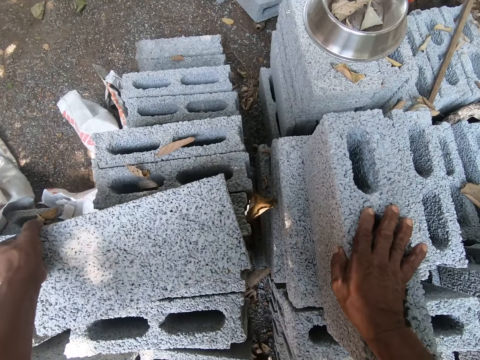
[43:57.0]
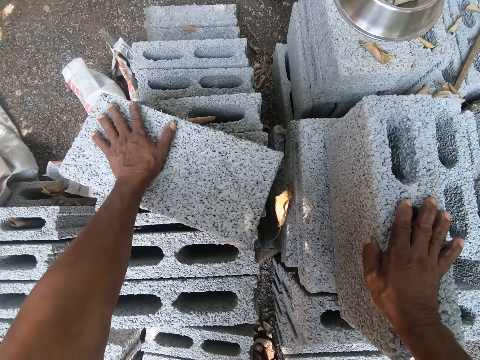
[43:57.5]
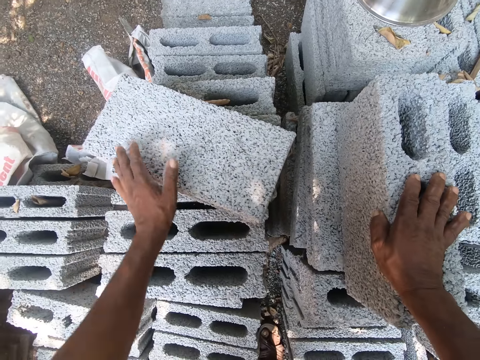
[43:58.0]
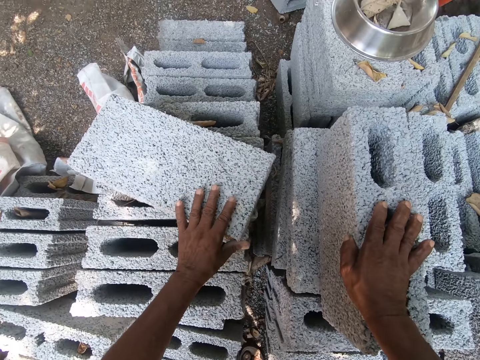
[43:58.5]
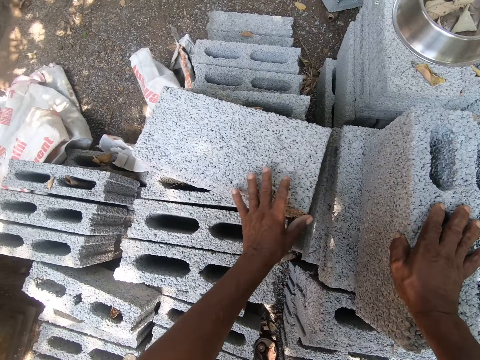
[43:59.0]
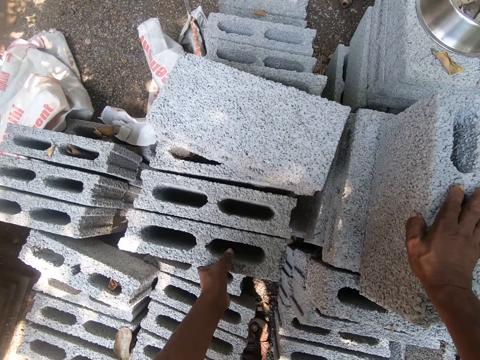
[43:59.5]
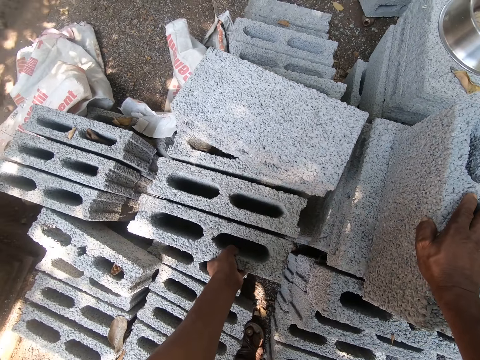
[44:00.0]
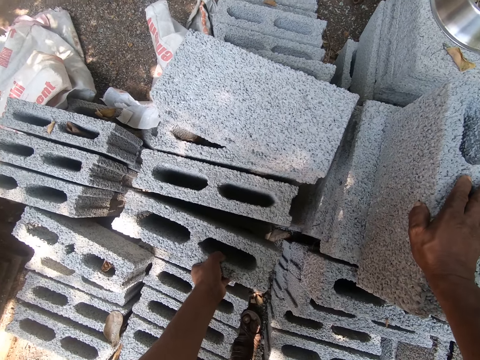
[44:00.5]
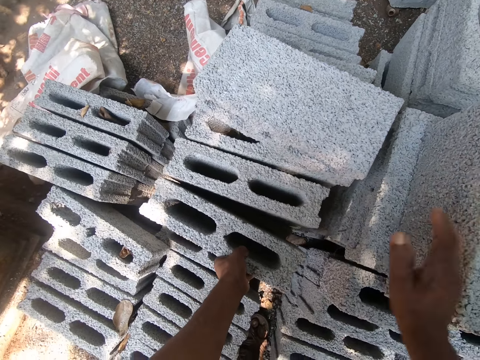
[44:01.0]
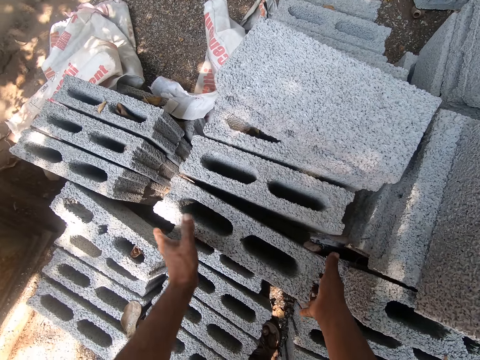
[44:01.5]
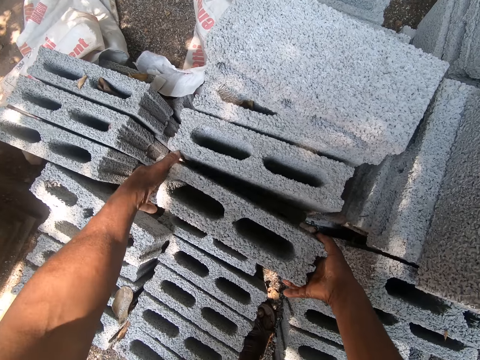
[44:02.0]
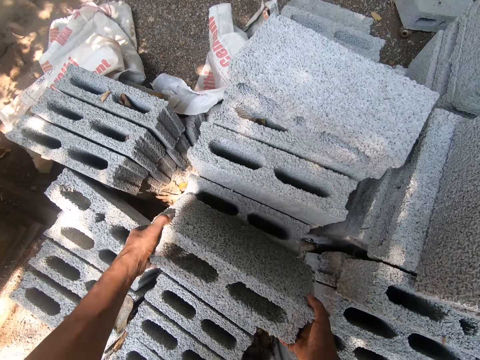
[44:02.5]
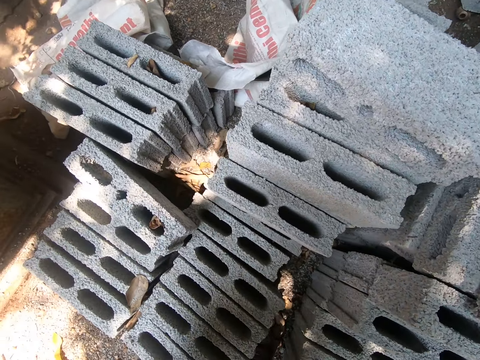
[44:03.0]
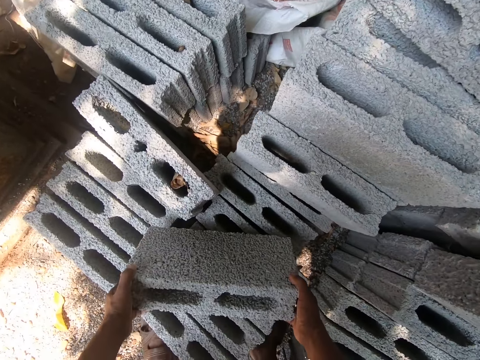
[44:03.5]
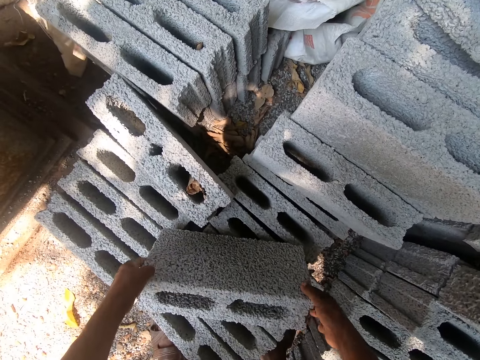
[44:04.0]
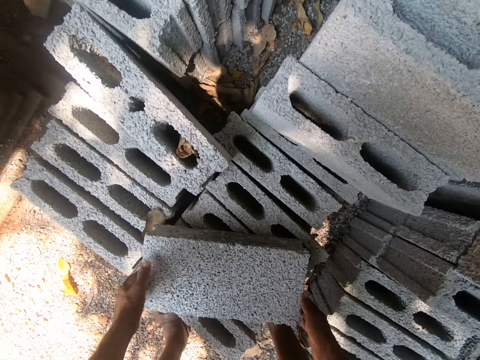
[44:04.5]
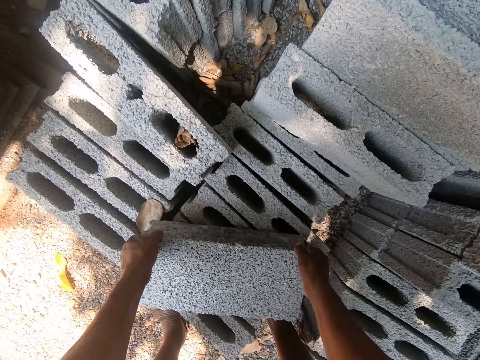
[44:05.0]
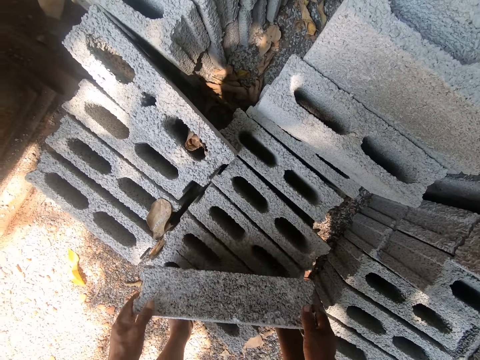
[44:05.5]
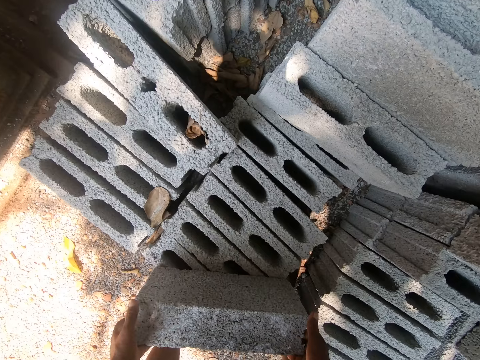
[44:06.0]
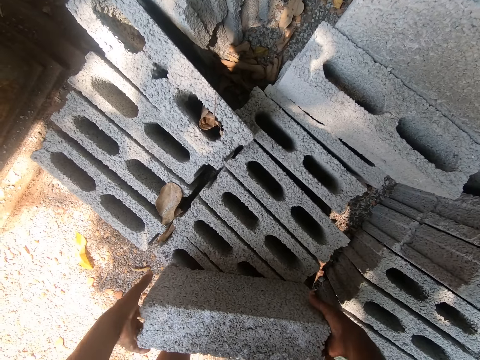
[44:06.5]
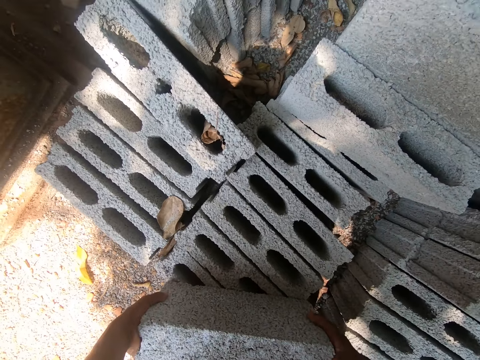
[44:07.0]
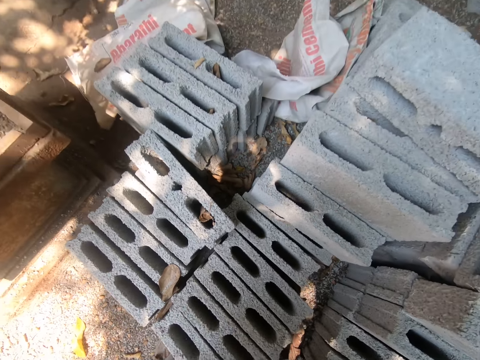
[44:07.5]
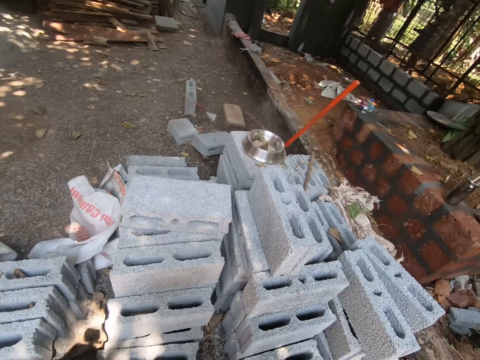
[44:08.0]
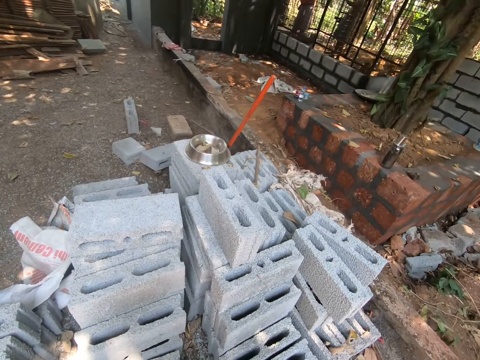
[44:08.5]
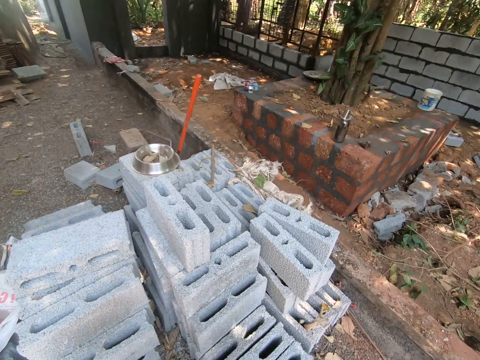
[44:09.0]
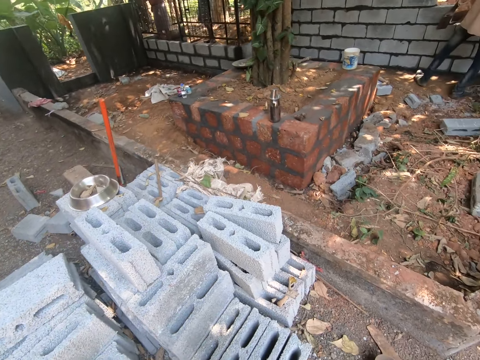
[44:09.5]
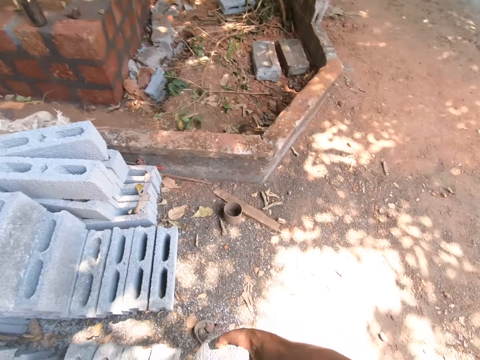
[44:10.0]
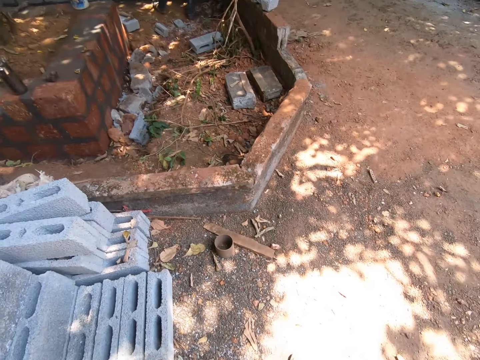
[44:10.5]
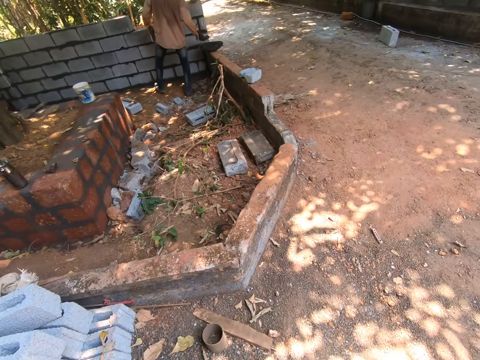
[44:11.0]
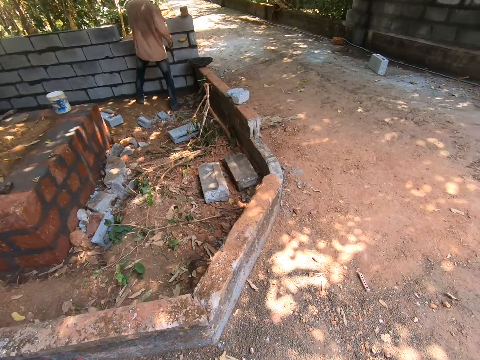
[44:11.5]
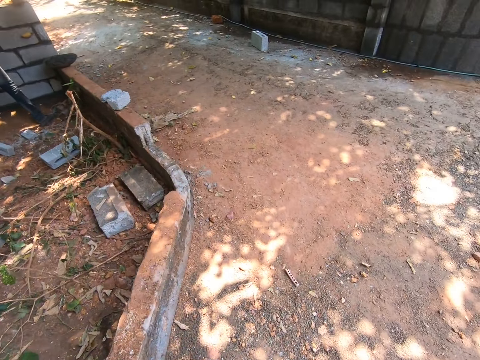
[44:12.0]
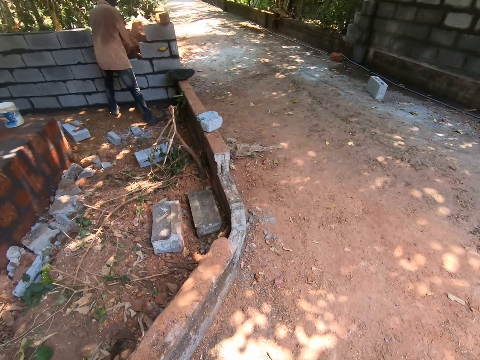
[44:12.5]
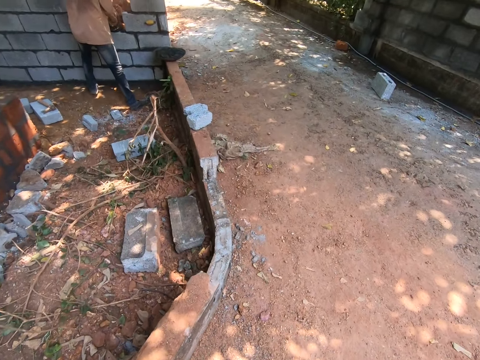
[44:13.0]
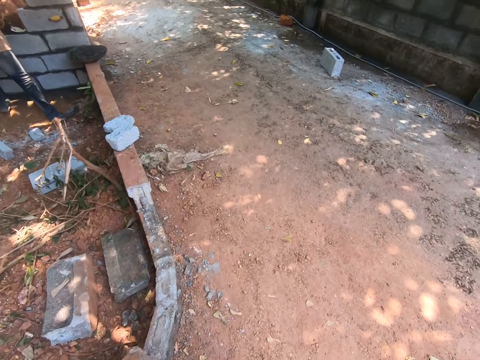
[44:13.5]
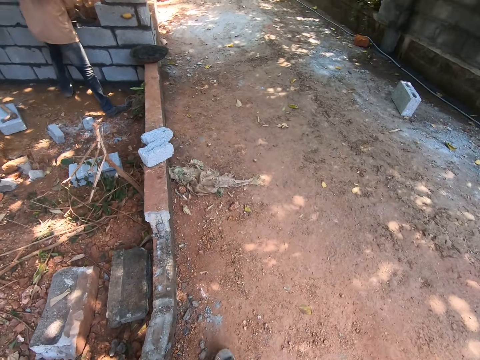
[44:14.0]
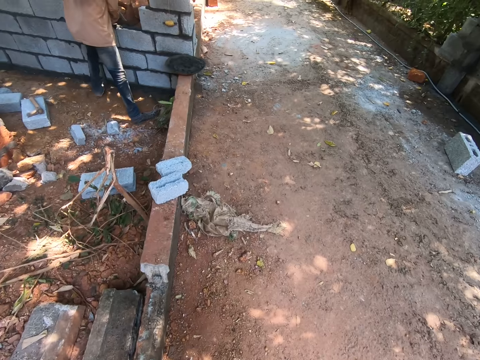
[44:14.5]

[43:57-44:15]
The camera wearer pulls the blocks. He moves a cement block on the pile of cement blocks with his left hand. He moves the cement block on the pile of cement blocks with his hands. He picks up the block. He flips the cement block on the pile of cement blocks with his hands. He lifts the cement block on the pile of cement blocks with his hands. He walks. A man fills a part of the wall with plaster from the trowel in his right hand.

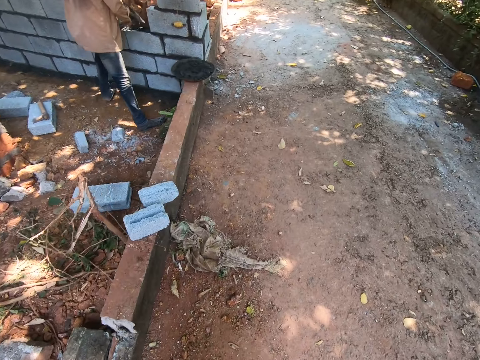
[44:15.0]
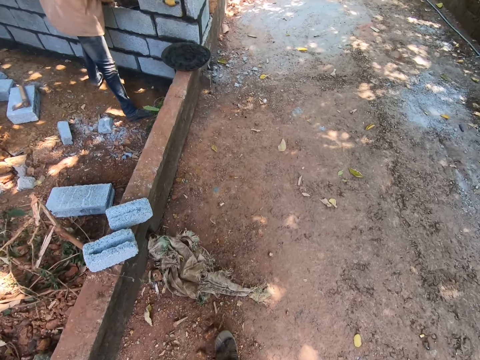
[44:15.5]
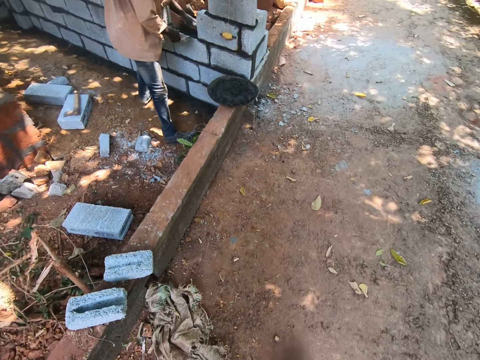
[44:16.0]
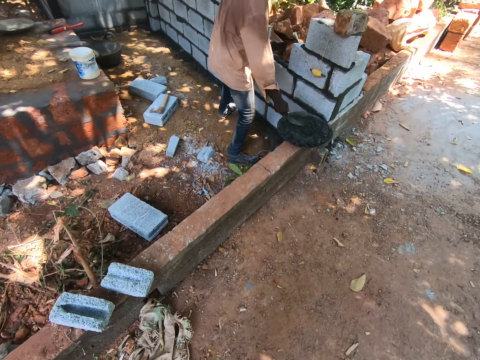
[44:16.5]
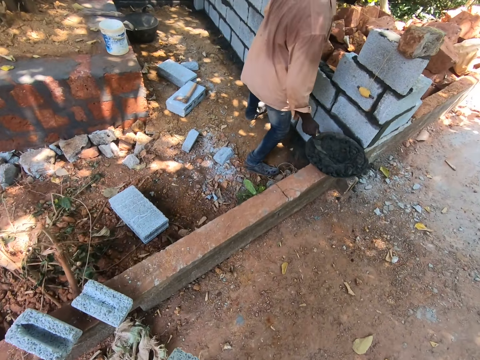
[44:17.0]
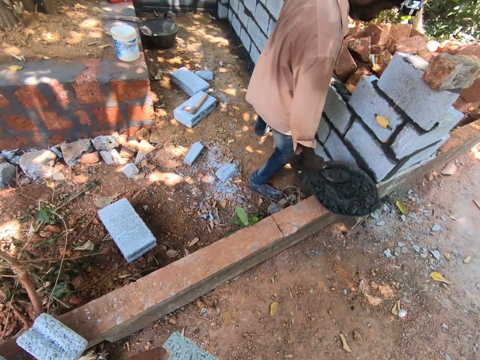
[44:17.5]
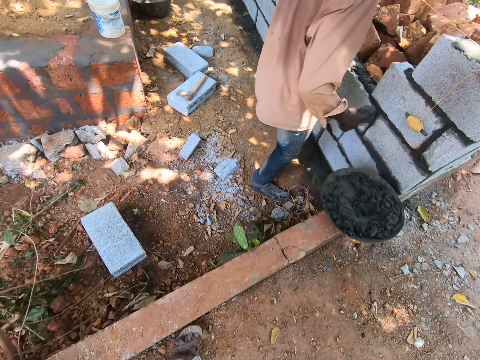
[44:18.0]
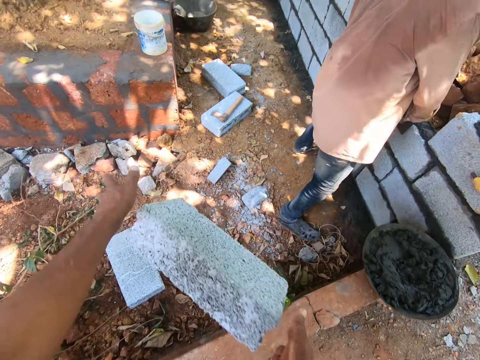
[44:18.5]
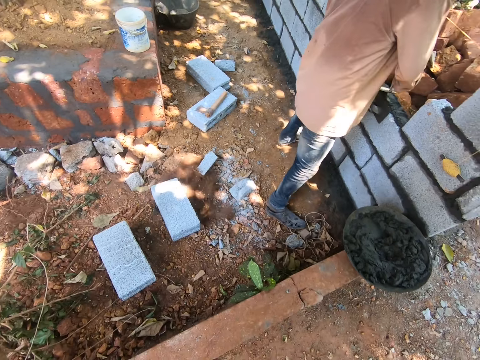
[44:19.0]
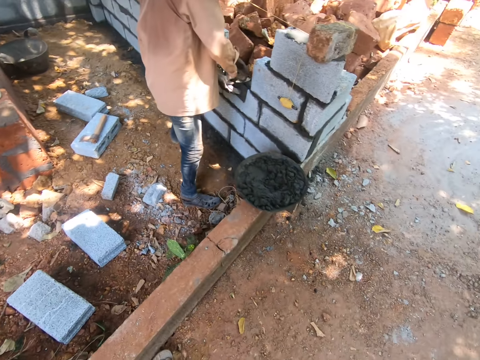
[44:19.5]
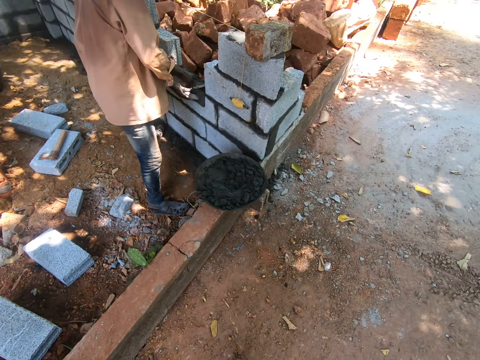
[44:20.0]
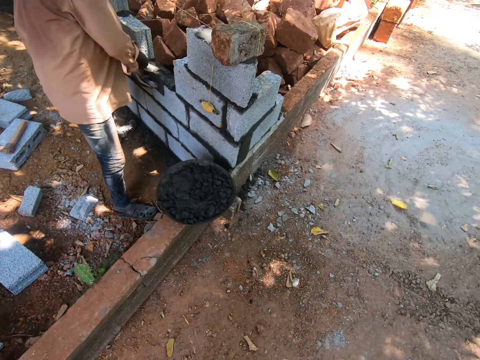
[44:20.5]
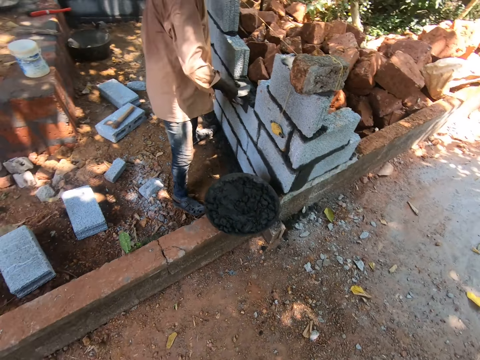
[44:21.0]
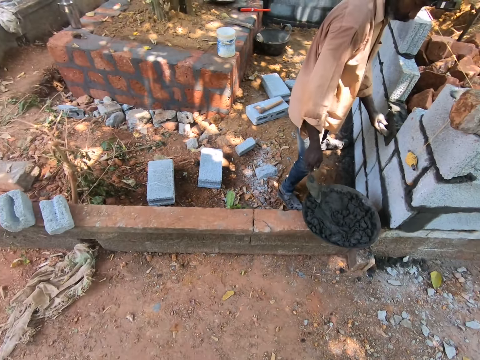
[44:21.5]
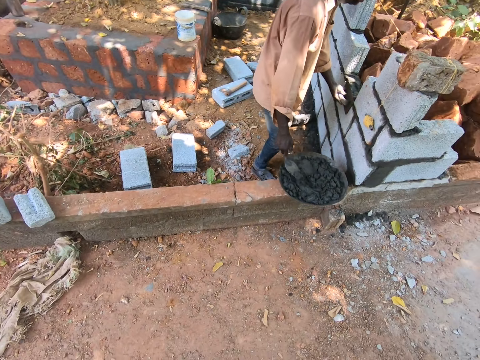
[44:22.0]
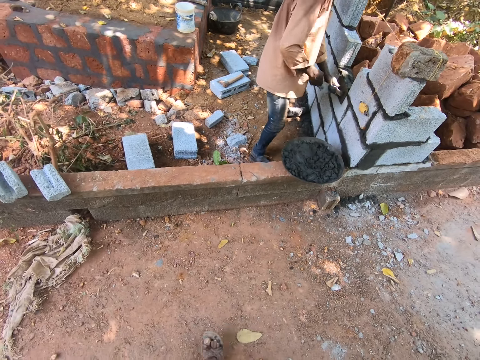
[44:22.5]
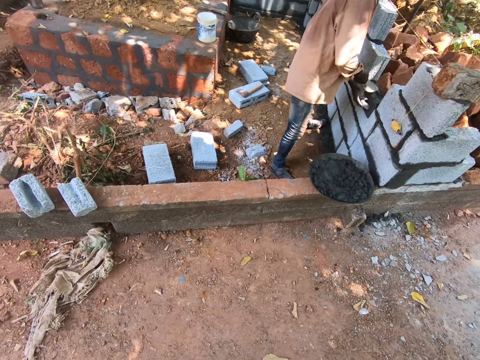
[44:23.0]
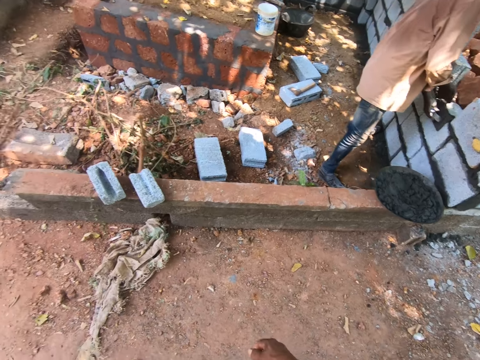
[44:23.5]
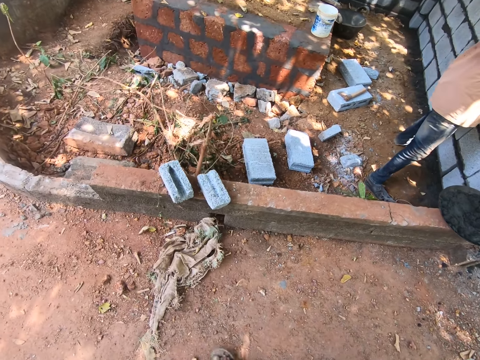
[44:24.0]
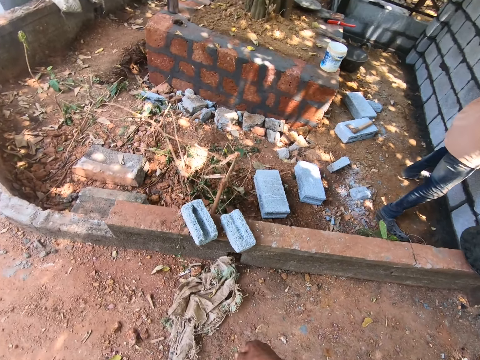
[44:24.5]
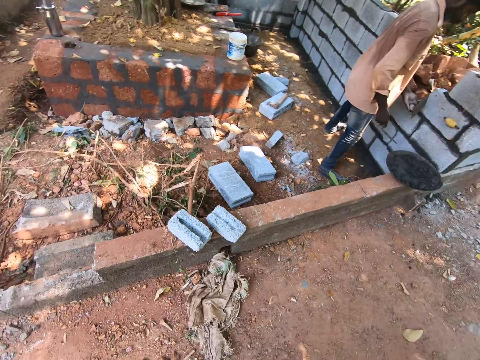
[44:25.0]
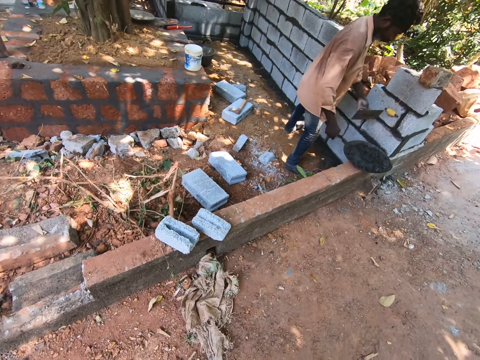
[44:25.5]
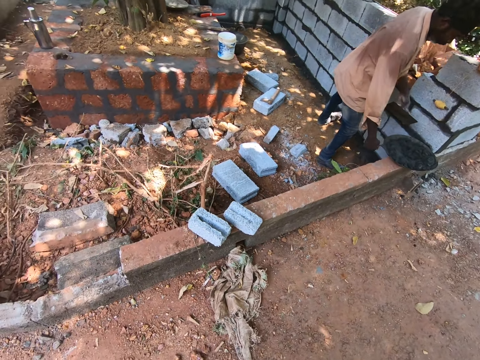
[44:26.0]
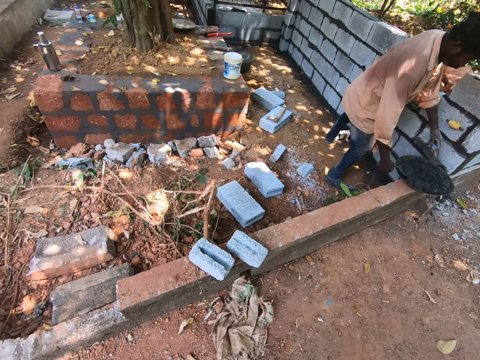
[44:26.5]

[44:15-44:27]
A man scoops some plaster from the pan on the fence with the trowel in his right hand. He fills a part of the wall with plaster from the trowel in his right hand. The camera wearer drops the cement block on the ground with his hands. The man smears the cement. He scoops some plaster from the pan on the fence with the trowel in his right hand. He fills a part of the wall with plaster from the trowel in his right hand. He scoops some plaster from the pan on the fence with the trowel in his right hand. He drops the float in the pan on the fence with his left hand.
